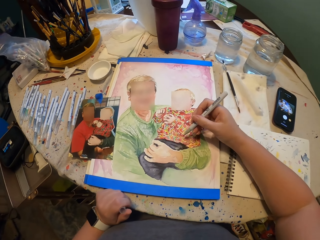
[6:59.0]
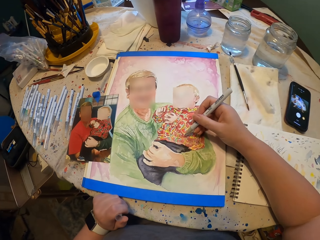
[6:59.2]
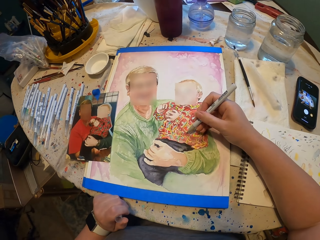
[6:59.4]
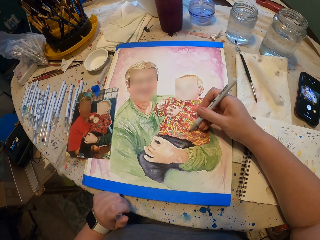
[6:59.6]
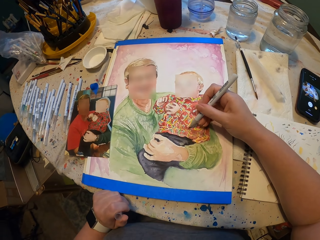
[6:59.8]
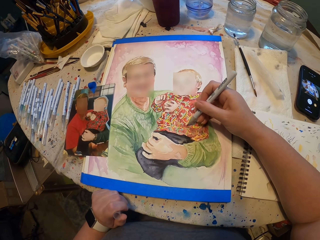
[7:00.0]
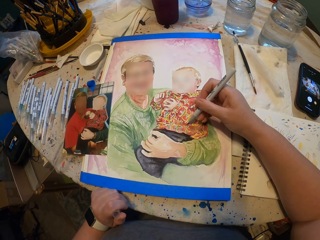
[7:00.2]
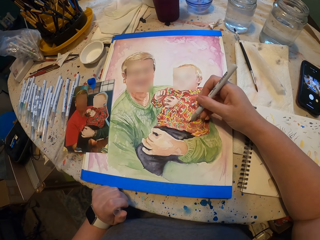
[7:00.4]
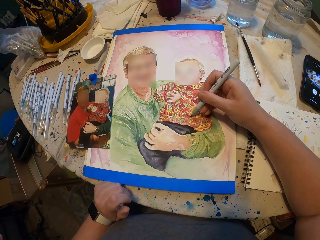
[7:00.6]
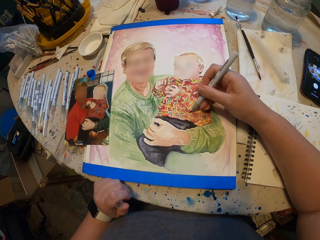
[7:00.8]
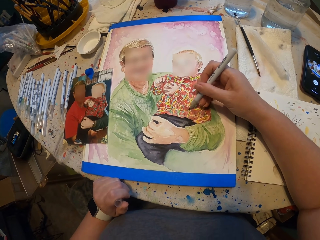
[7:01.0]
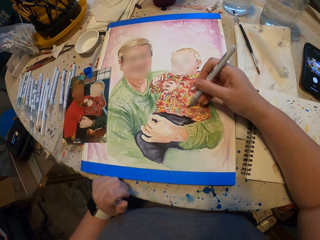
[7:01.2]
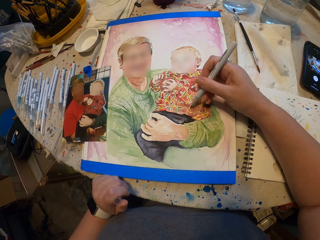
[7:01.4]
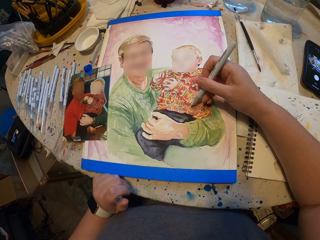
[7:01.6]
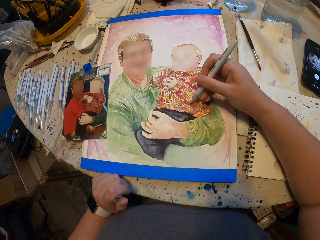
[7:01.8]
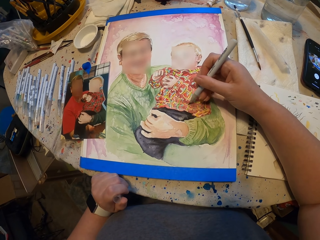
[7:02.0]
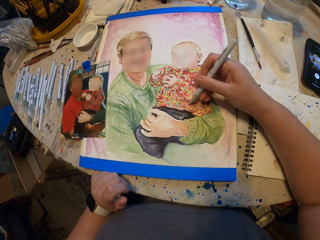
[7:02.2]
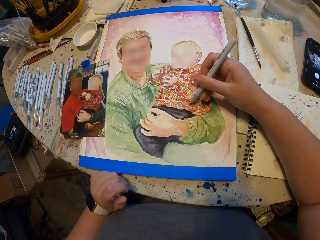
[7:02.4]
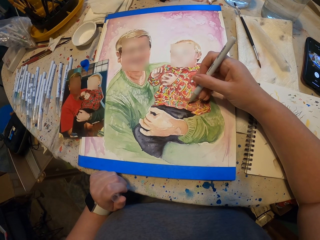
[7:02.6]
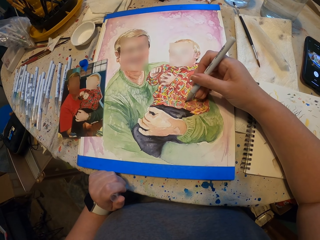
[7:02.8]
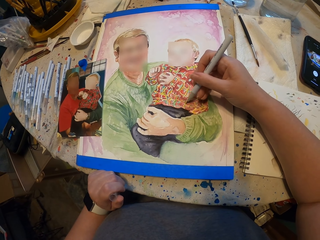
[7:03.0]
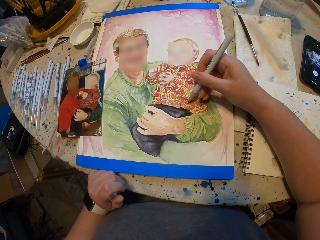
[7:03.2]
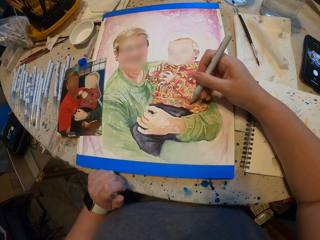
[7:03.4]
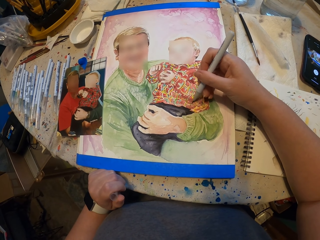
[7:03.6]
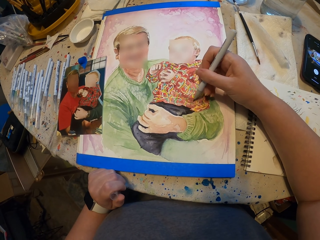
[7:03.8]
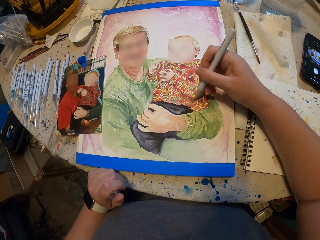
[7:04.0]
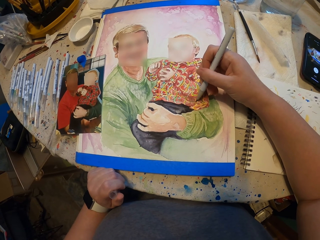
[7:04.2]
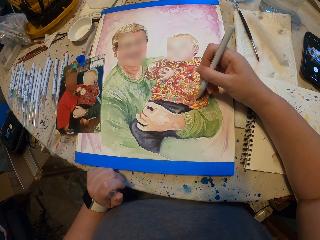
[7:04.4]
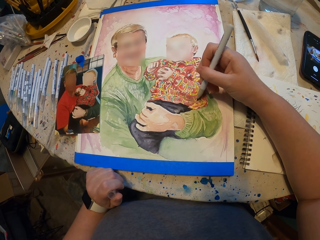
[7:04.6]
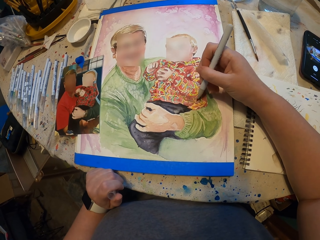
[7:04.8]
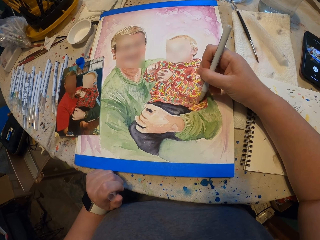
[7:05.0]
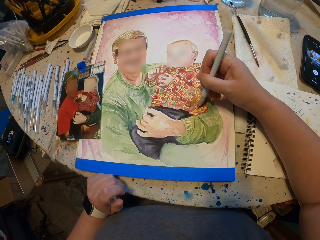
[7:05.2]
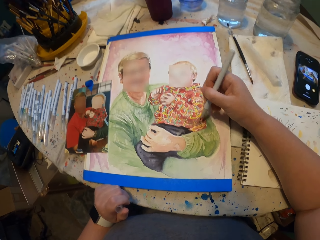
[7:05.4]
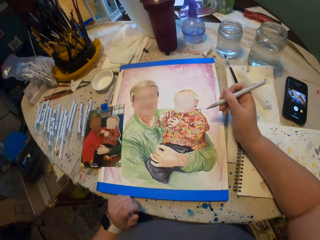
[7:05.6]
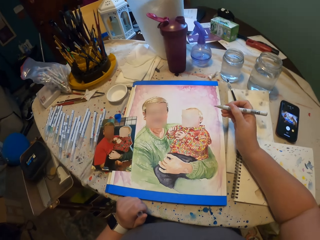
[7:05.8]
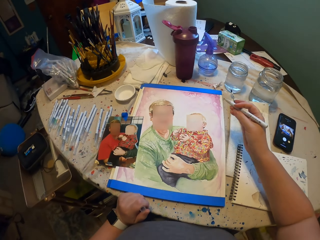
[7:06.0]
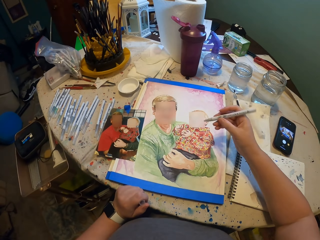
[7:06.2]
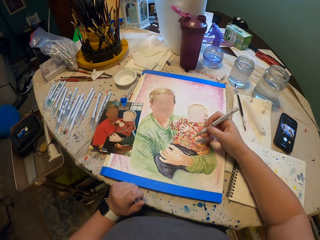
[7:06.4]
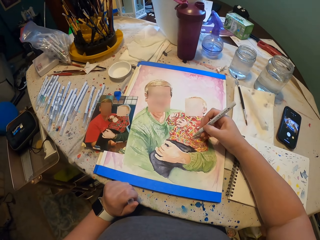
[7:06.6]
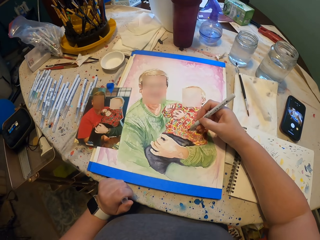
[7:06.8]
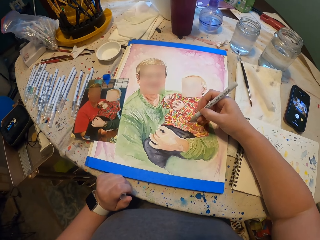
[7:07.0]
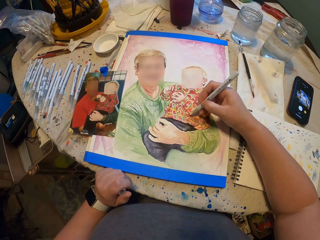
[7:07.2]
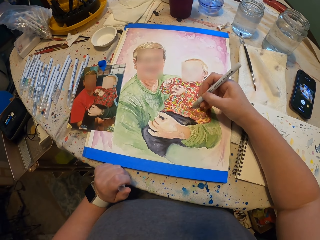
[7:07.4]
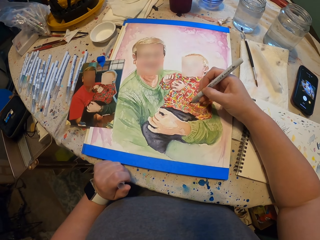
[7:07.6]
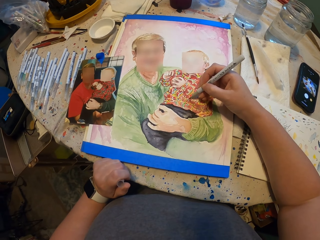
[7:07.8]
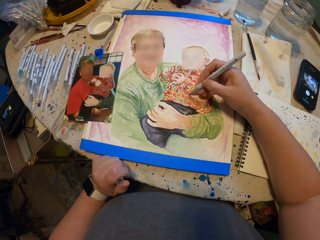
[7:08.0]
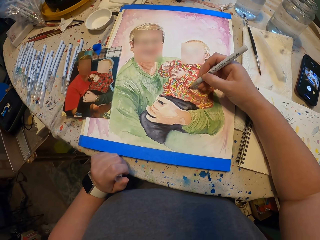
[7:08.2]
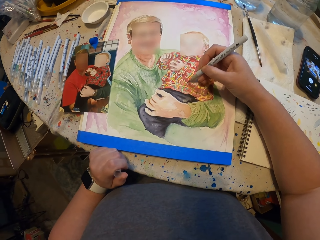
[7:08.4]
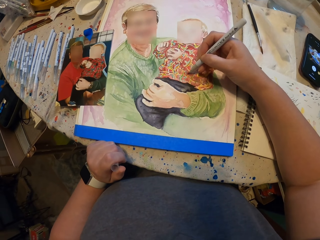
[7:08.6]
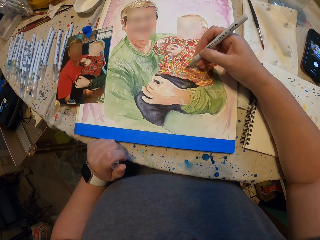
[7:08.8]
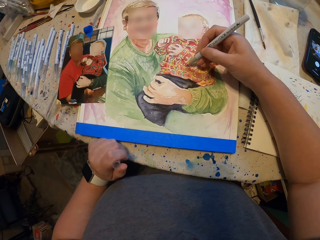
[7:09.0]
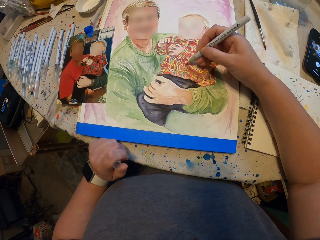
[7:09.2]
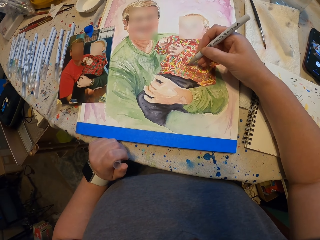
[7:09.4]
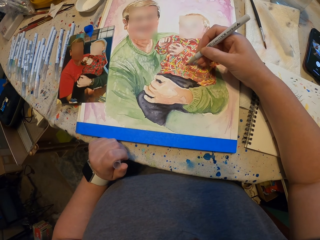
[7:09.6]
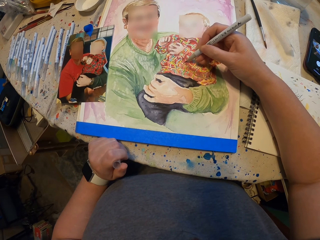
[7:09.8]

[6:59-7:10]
The camera wearer paints the picture. They move the pens. They paint the picture.

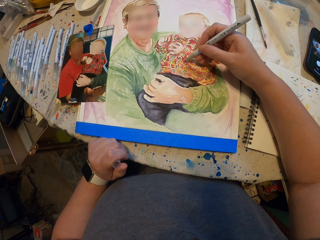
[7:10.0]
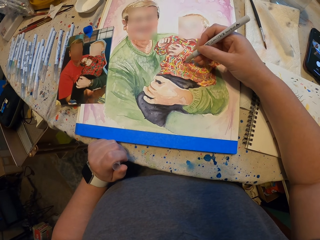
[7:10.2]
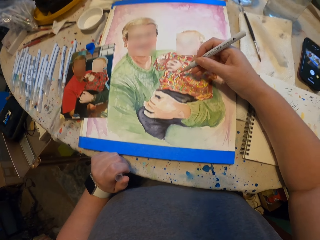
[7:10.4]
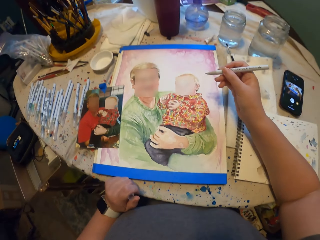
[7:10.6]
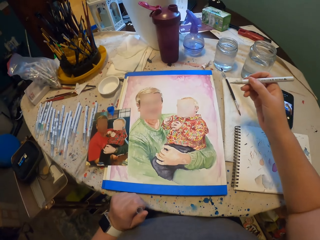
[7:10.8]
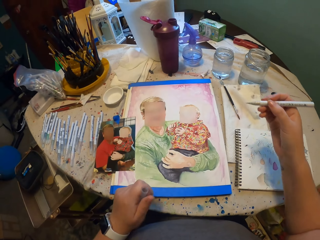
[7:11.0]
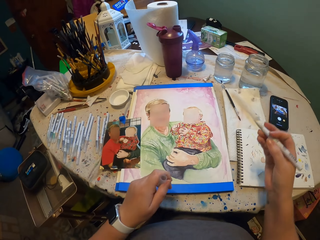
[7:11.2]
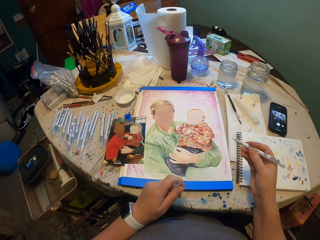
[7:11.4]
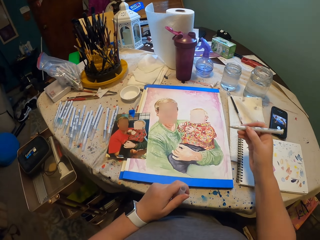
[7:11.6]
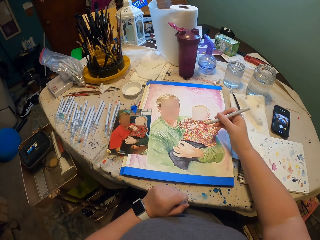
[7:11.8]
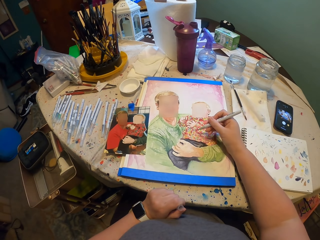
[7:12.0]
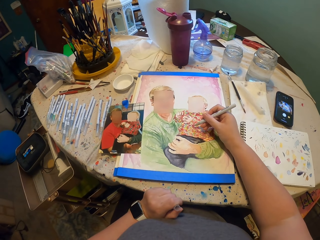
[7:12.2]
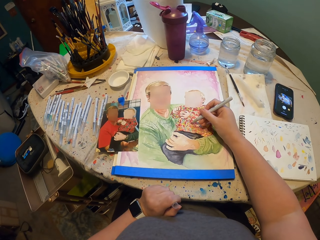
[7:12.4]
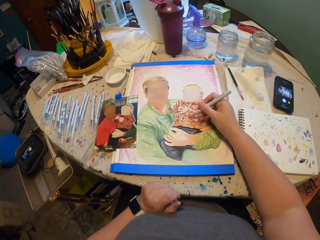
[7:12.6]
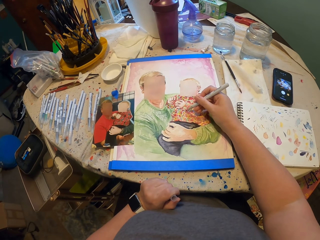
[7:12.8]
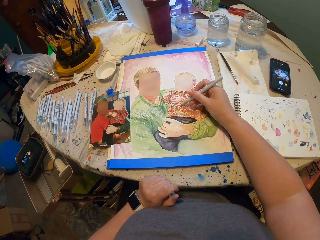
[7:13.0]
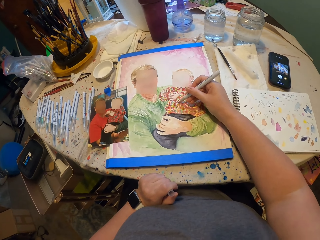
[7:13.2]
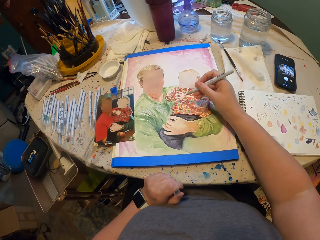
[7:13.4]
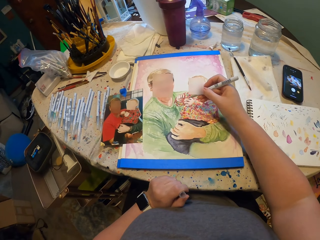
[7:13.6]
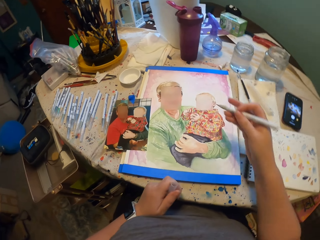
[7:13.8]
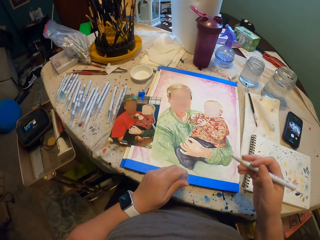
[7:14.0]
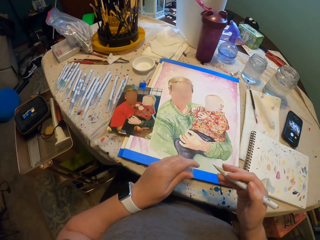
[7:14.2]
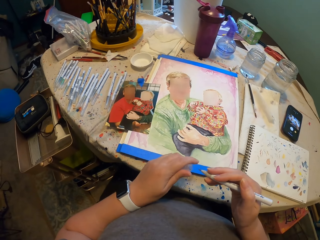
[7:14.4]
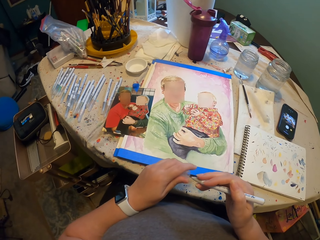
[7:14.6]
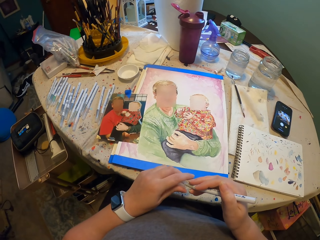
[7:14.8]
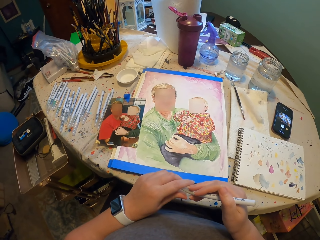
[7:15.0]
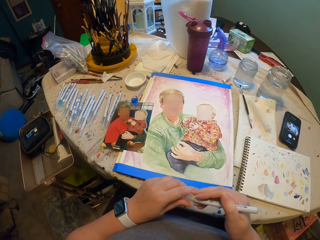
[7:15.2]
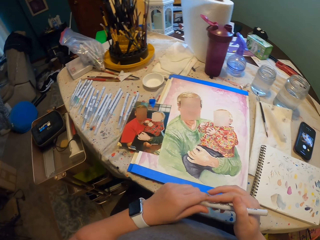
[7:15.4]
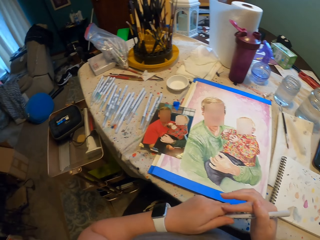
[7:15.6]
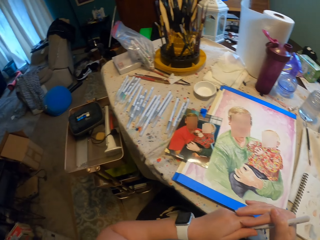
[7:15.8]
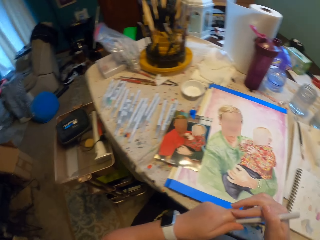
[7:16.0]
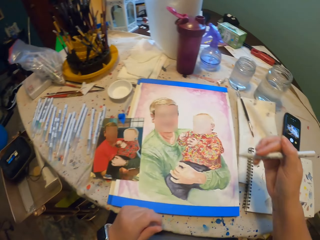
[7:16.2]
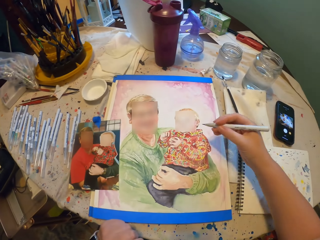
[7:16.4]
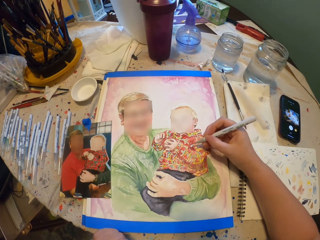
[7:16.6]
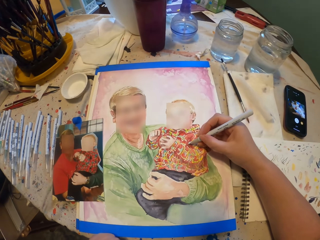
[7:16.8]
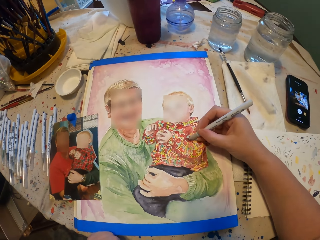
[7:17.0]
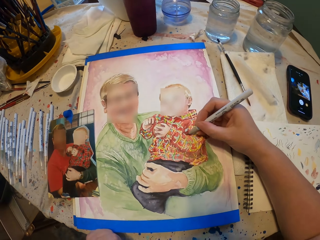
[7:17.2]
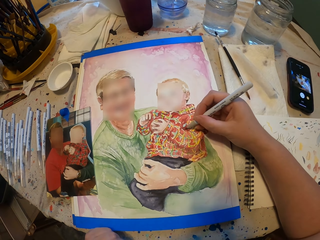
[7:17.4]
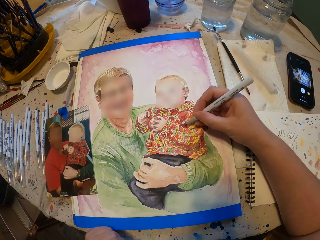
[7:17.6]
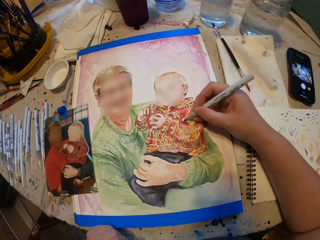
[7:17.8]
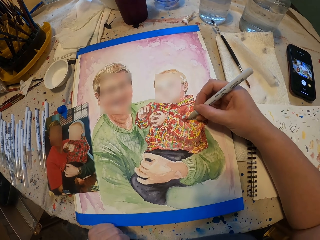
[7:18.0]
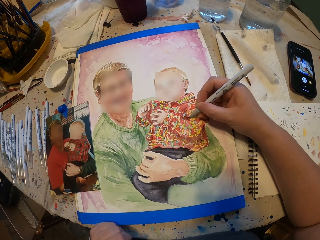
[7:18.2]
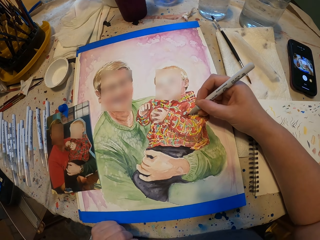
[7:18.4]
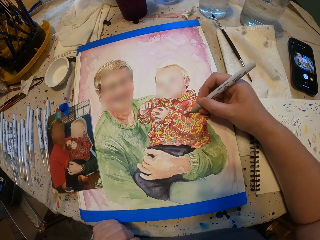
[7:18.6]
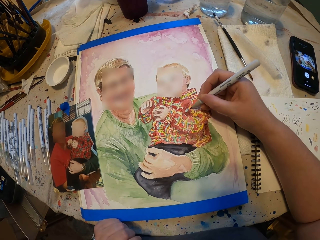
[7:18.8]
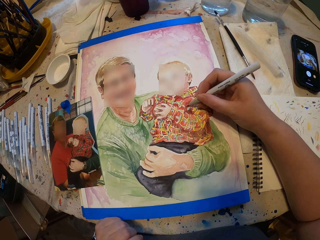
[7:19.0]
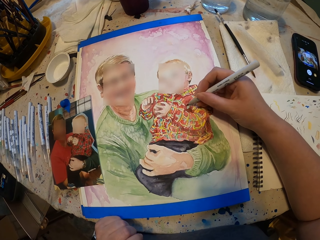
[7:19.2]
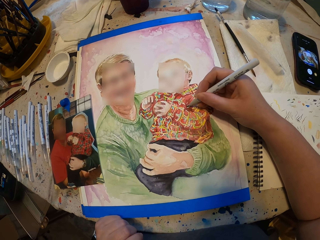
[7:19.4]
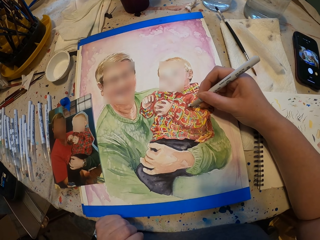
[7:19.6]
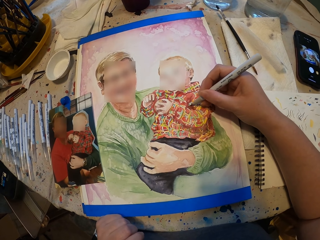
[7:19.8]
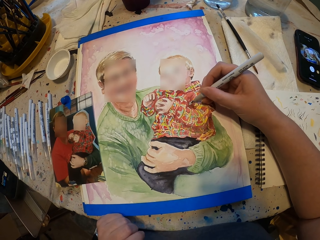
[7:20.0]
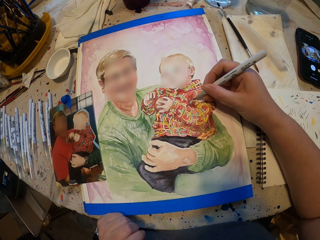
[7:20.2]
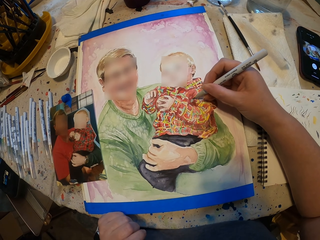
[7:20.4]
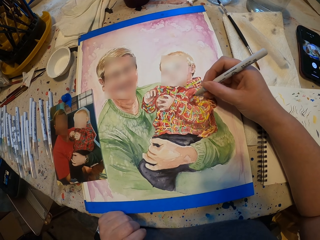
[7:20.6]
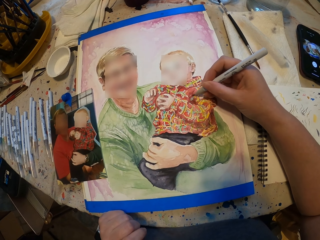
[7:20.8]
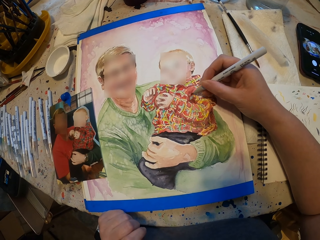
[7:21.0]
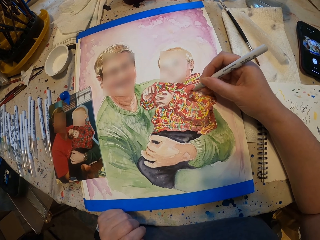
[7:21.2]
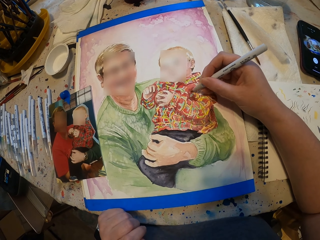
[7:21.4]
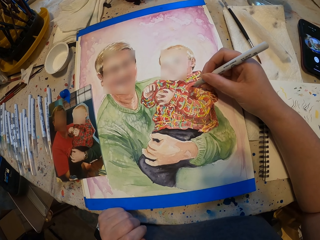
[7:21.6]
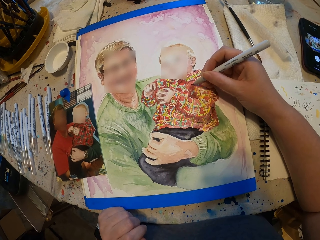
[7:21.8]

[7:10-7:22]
The camera wearer moves the pens. They paint the picture. They close the pen. They open the art pen. They paint the picture.
